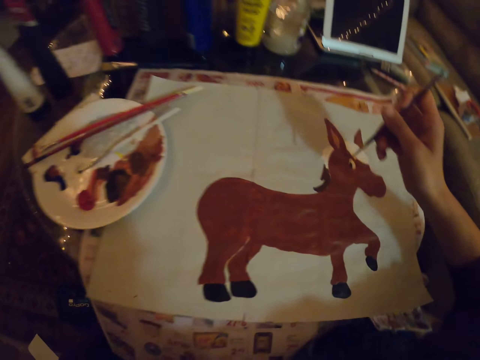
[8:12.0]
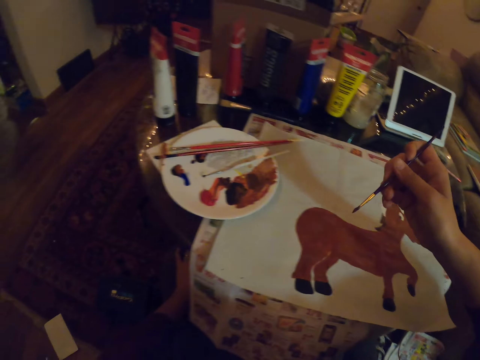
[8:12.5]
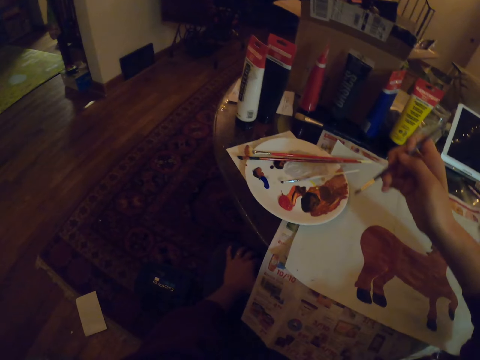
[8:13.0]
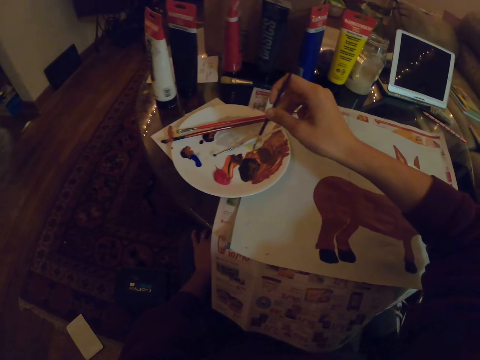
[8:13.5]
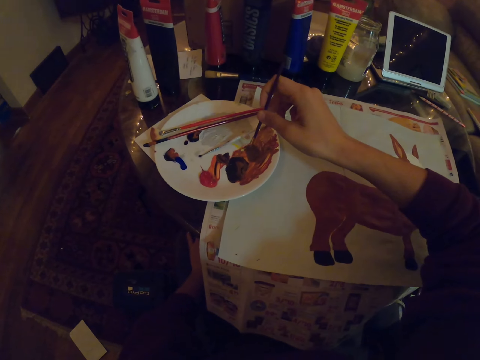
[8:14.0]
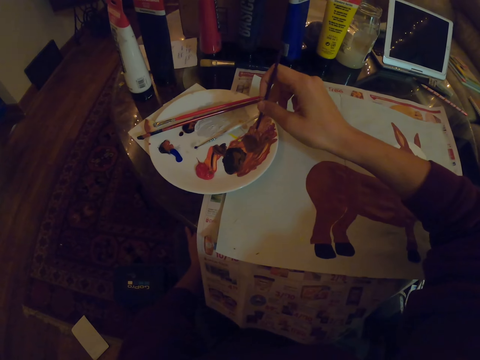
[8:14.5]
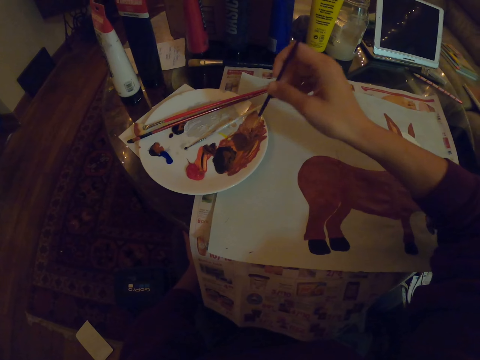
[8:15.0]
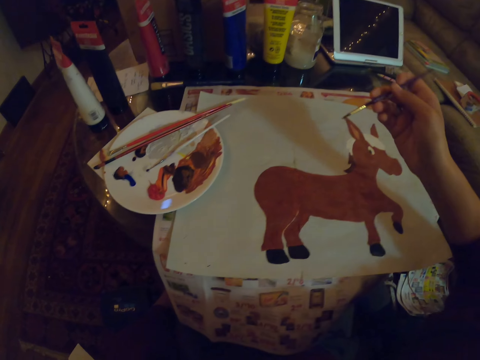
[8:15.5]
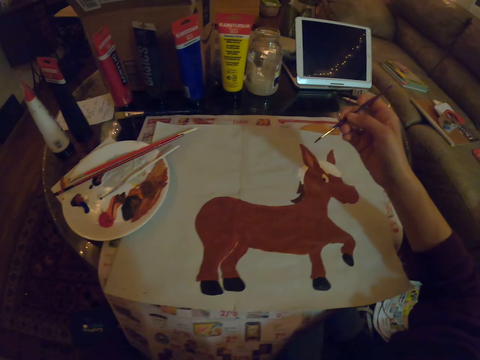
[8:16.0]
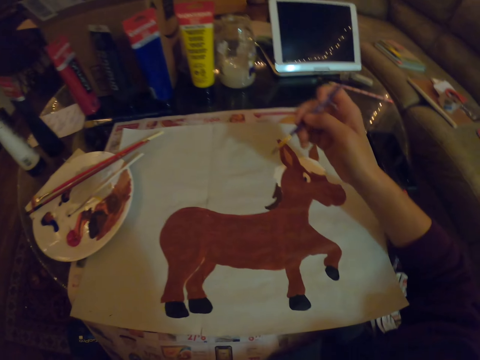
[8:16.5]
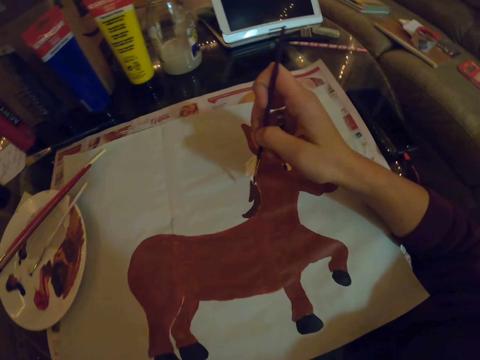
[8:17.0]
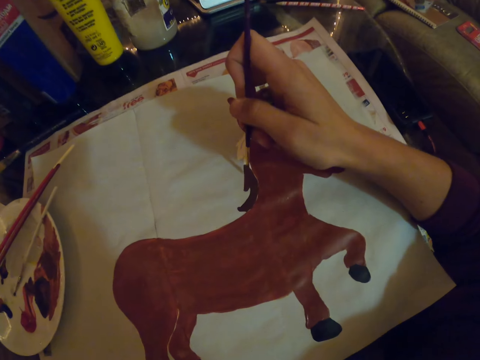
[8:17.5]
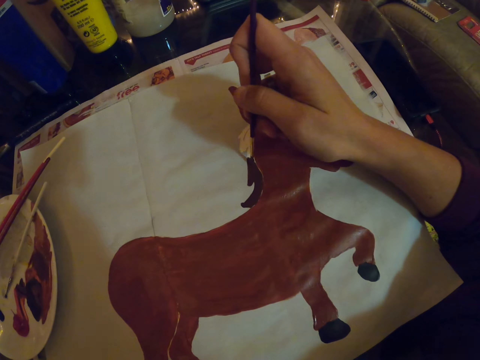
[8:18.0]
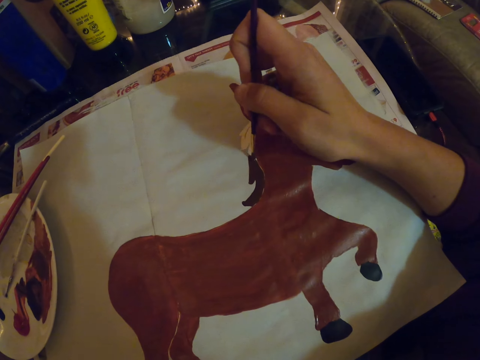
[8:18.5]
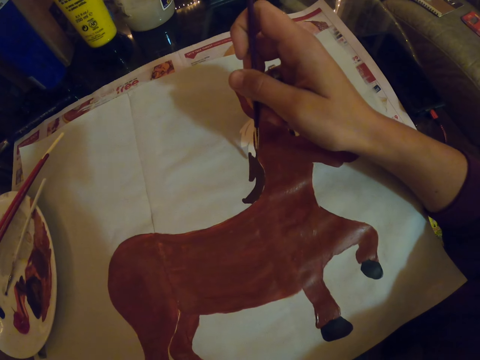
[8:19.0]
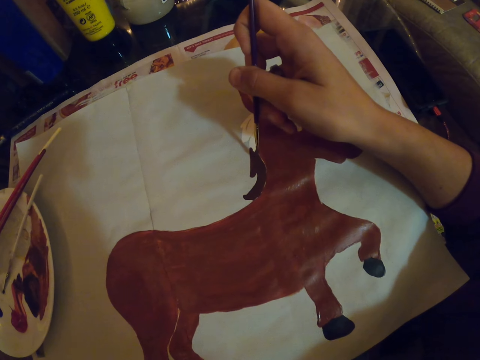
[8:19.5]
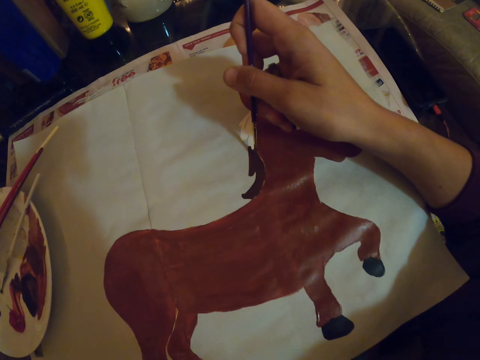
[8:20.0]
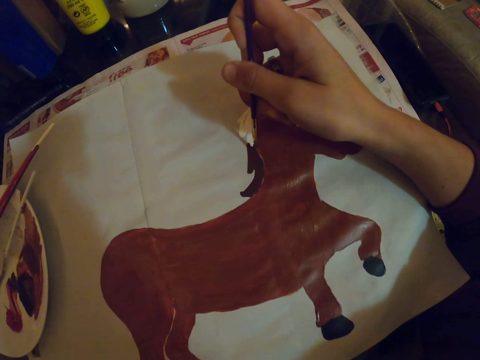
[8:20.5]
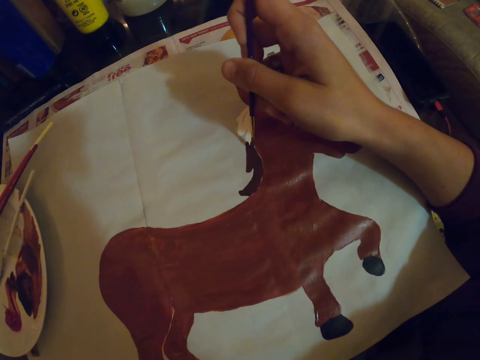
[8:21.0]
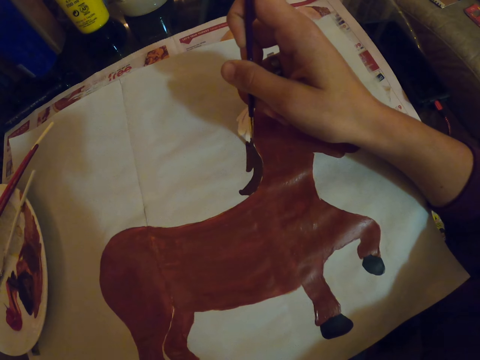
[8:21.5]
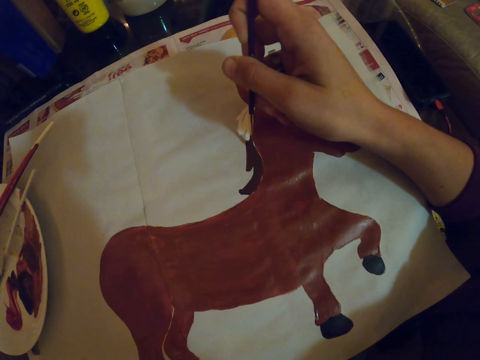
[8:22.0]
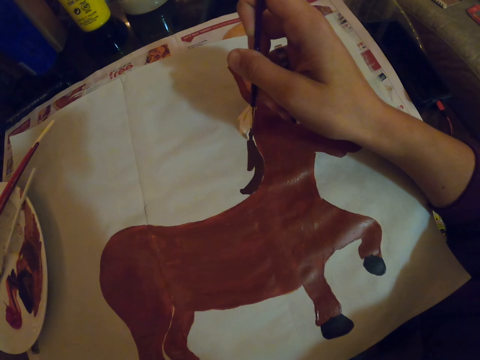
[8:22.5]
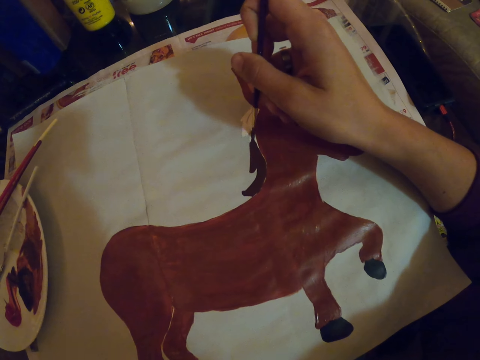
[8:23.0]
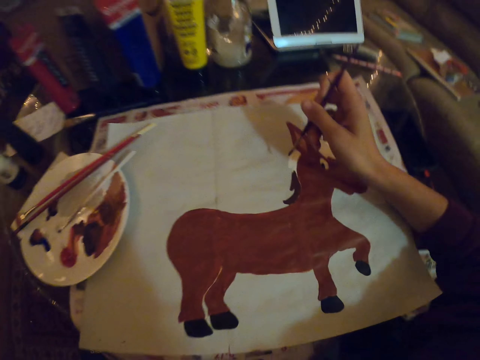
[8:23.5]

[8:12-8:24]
The camera wearer takes a paint from a bowl with a paint brush. They paint a drawing with the paint brush.

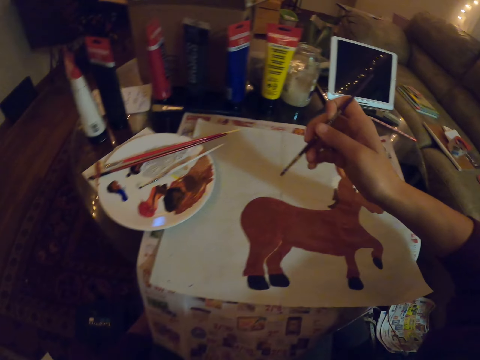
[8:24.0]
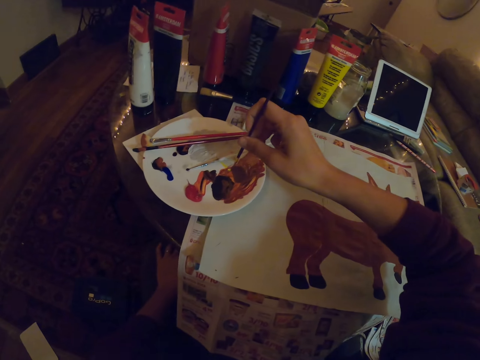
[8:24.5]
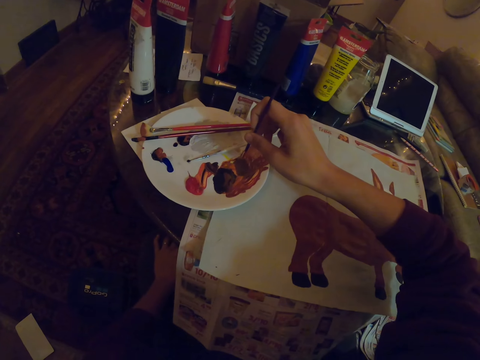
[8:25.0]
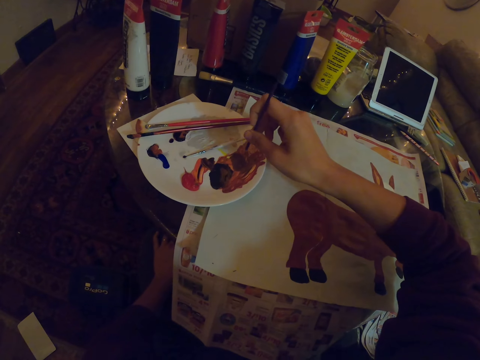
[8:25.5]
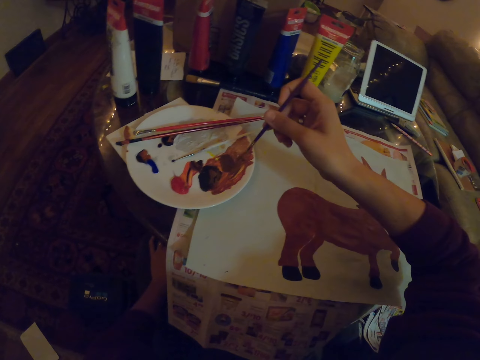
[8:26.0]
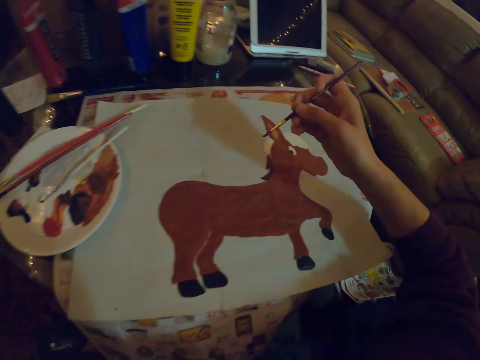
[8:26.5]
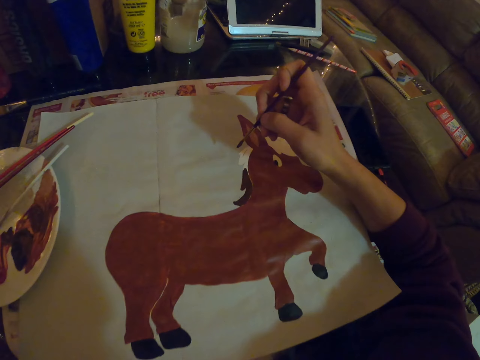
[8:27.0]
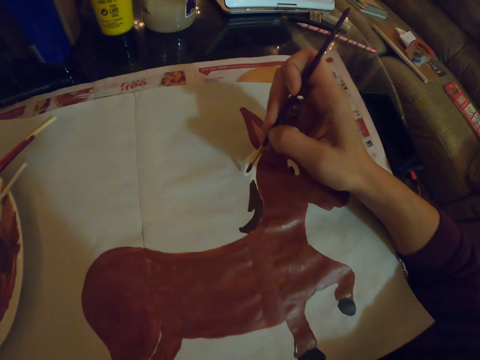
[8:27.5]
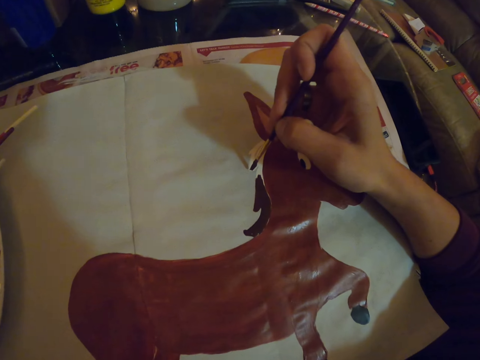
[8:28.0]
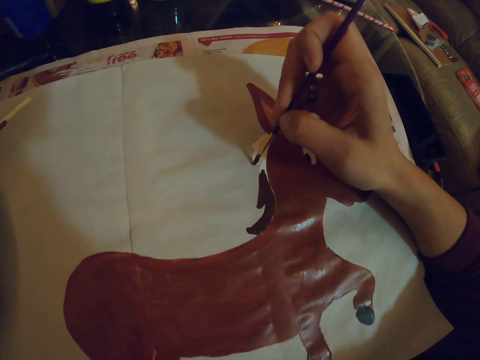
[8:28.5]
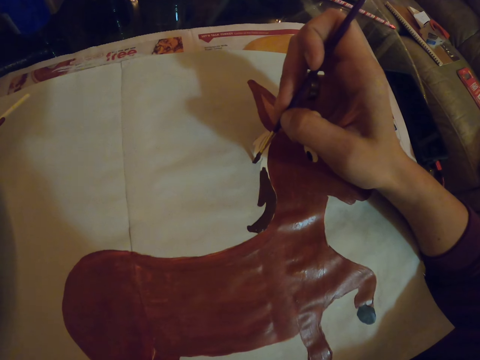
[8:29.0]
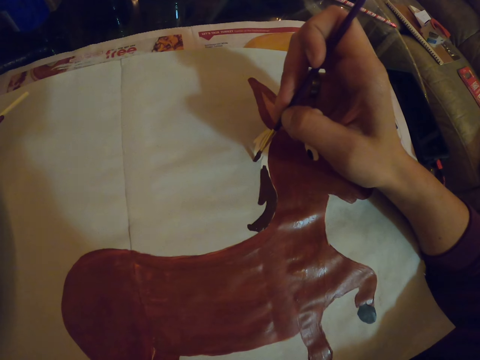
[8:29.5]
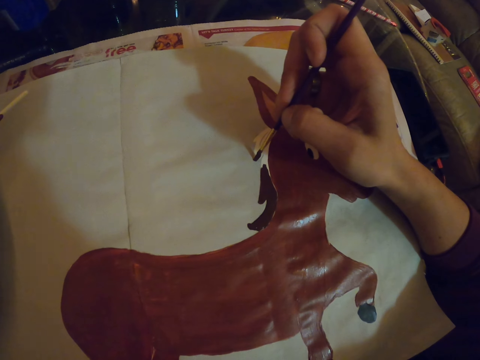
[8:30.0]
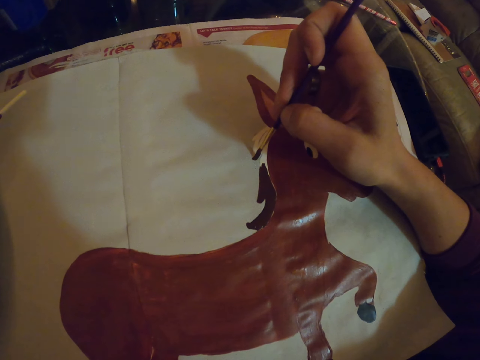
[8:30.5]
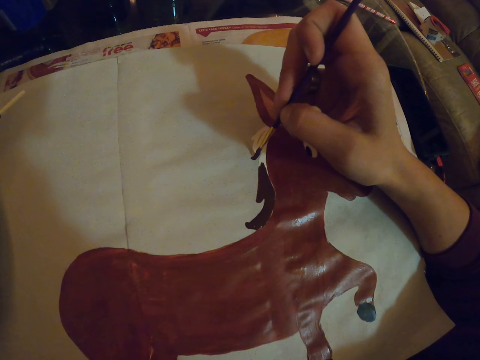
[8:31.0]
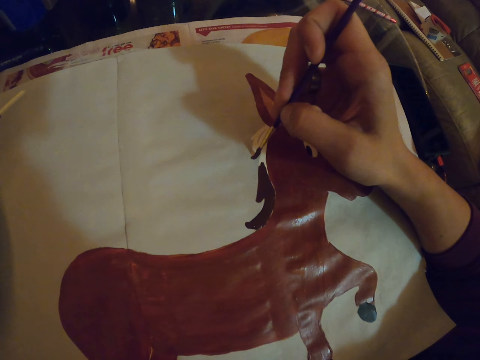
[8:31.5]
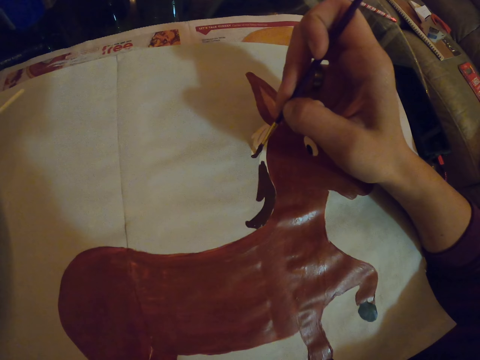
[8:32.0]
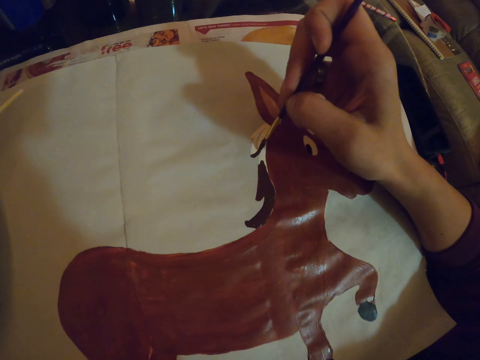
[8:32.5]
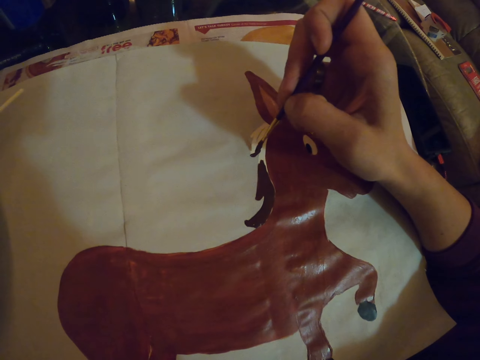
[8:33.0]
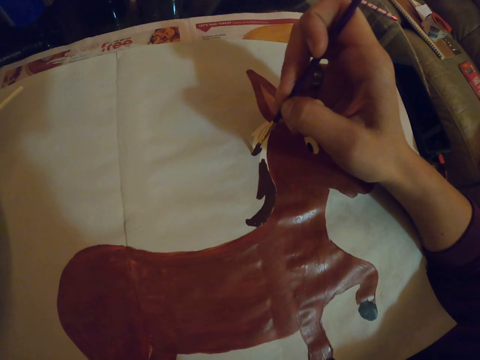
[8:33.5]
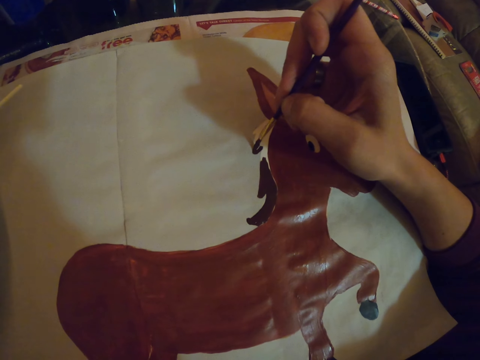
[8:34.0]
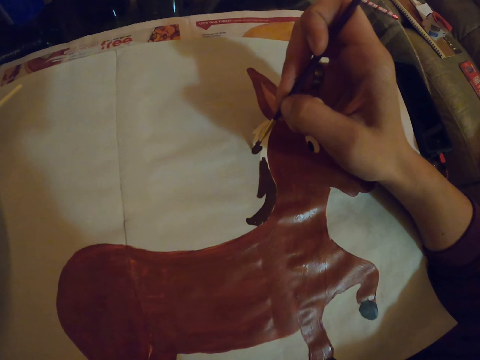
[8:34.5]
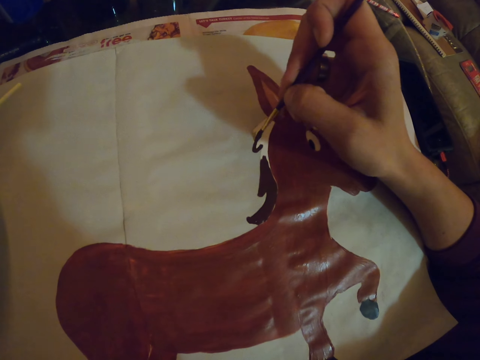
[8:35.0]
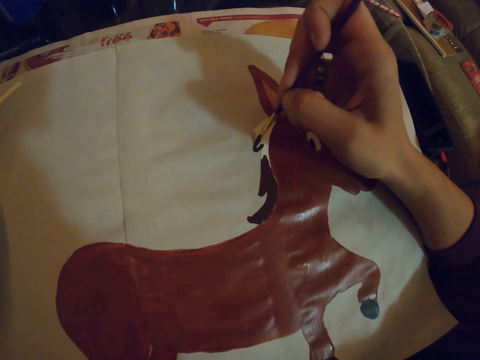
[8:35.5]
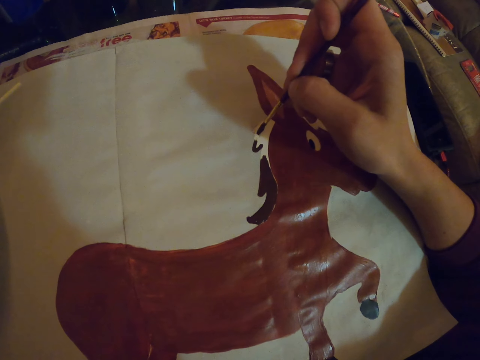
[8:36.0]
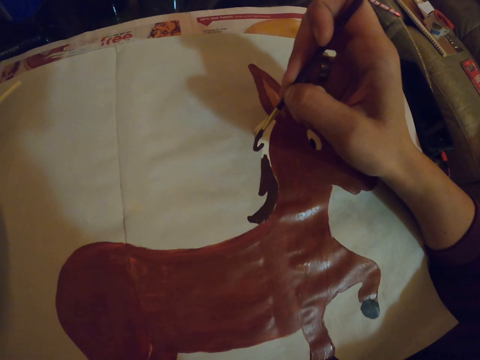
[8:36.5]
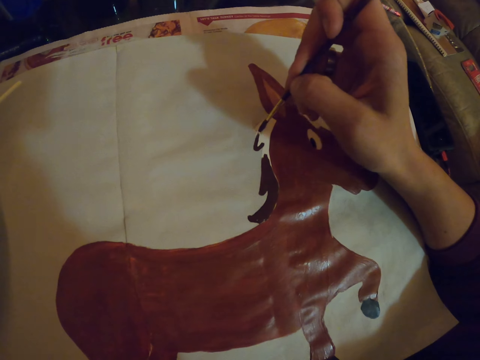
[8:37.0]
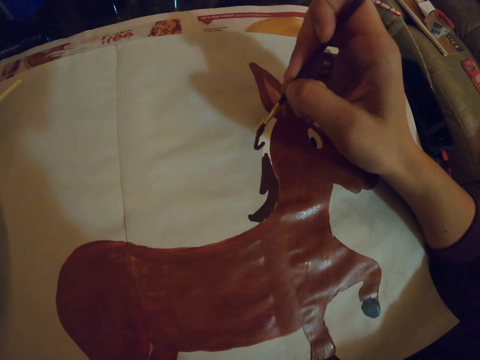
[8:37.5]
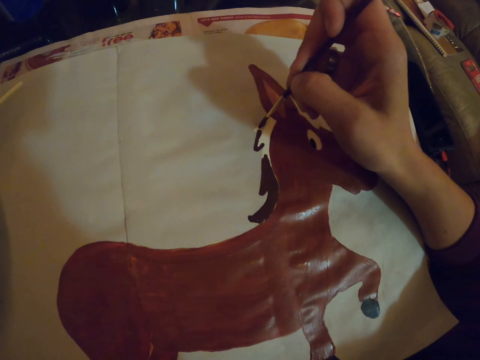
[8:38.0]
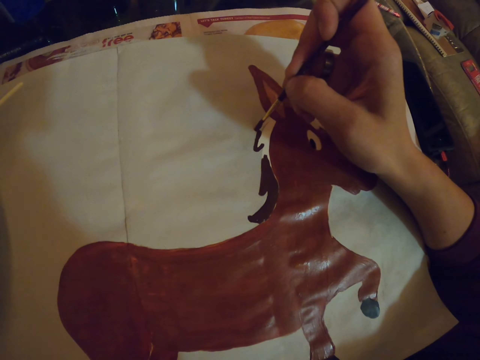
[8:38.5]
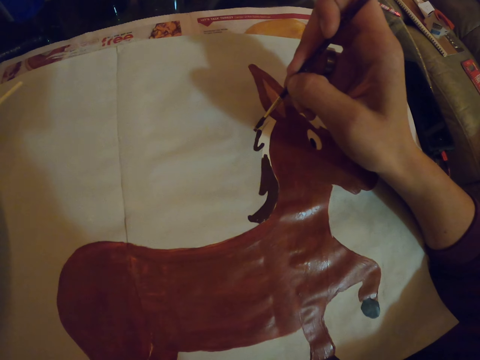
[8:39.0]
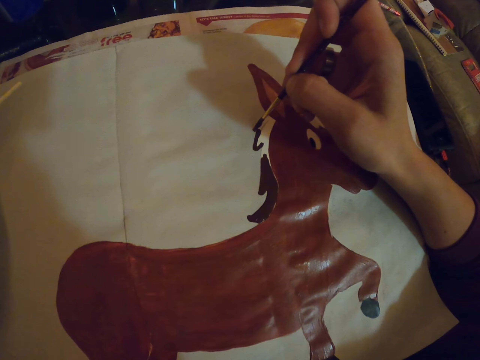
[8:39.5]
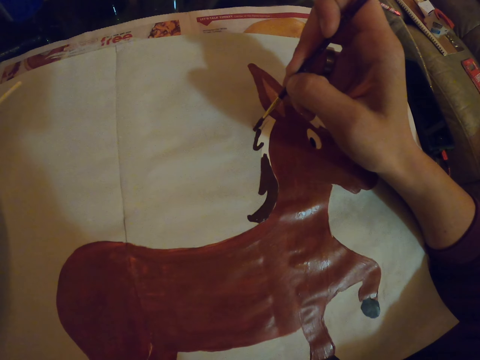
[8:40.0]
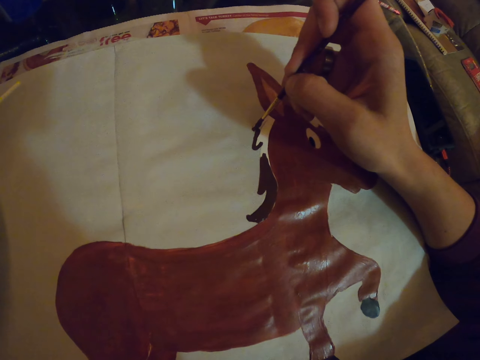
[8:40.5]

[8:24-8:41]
The camera wearer takes a paint from a bowl with a paint brush. They paint a drawing with the paint brush.
